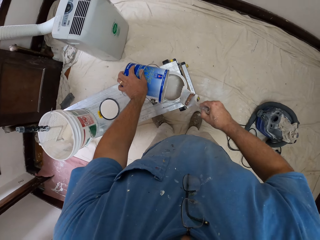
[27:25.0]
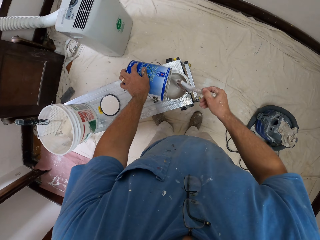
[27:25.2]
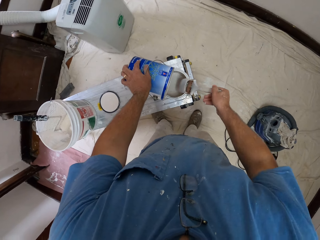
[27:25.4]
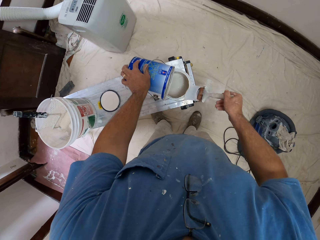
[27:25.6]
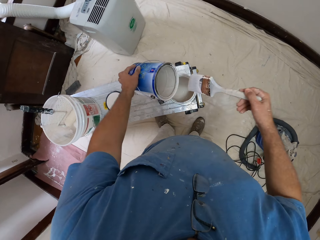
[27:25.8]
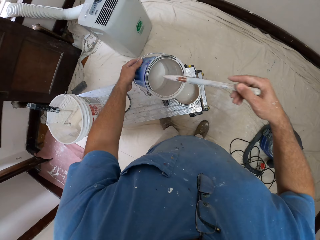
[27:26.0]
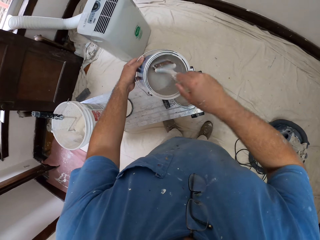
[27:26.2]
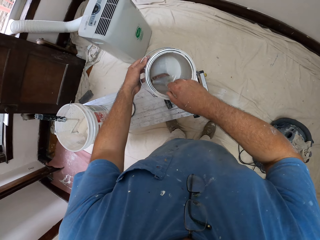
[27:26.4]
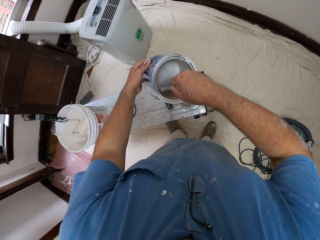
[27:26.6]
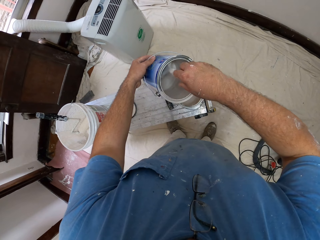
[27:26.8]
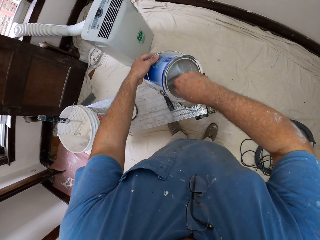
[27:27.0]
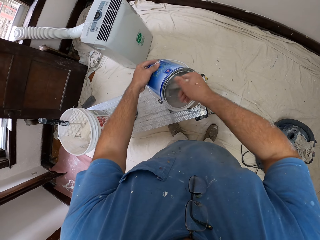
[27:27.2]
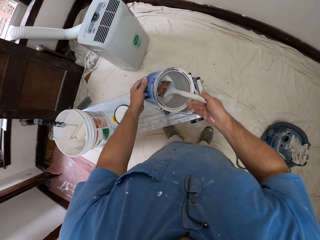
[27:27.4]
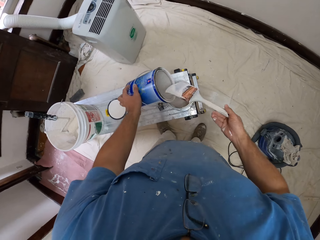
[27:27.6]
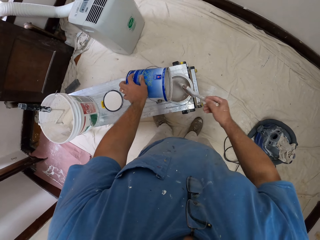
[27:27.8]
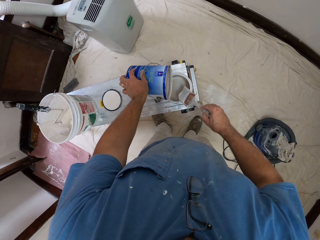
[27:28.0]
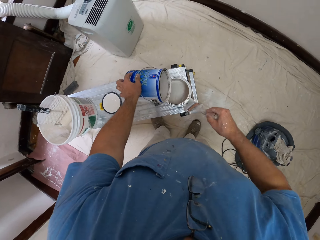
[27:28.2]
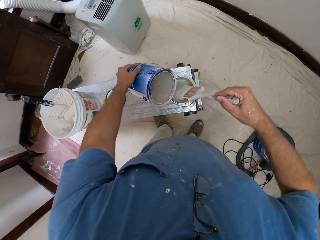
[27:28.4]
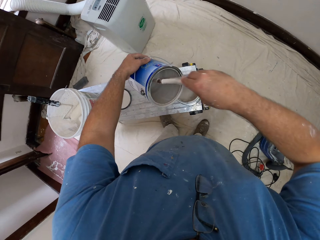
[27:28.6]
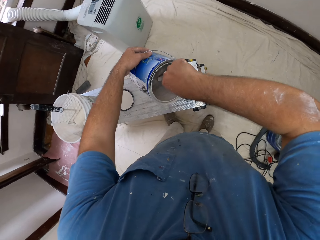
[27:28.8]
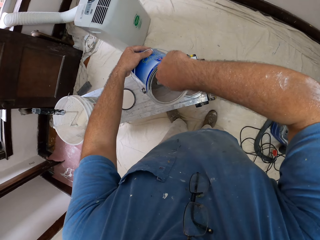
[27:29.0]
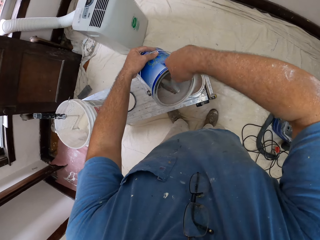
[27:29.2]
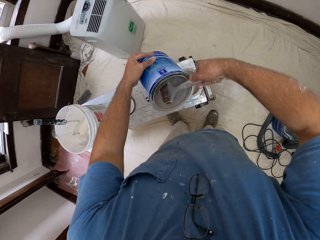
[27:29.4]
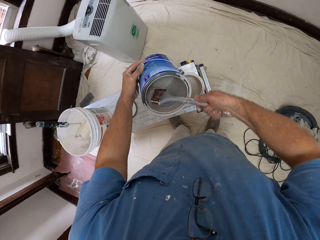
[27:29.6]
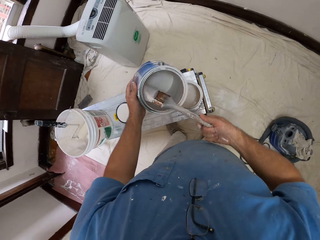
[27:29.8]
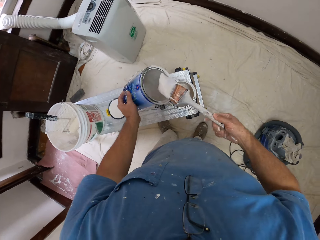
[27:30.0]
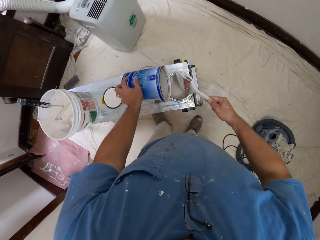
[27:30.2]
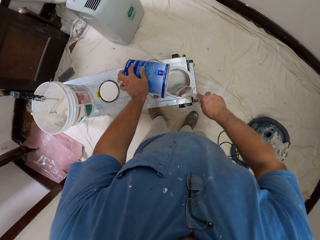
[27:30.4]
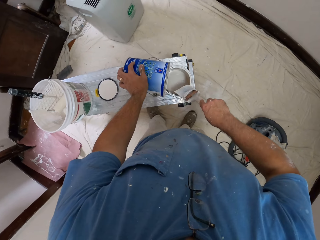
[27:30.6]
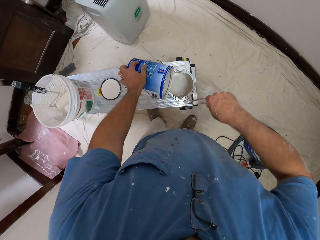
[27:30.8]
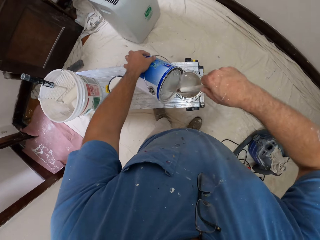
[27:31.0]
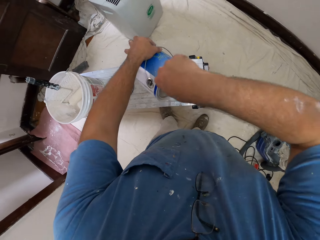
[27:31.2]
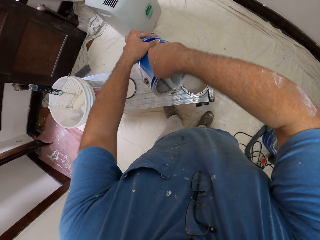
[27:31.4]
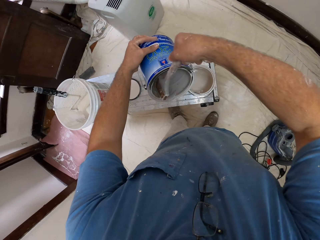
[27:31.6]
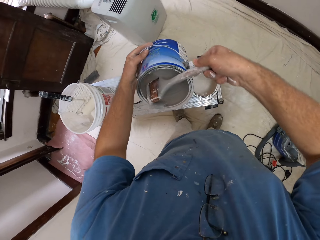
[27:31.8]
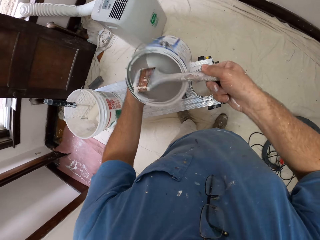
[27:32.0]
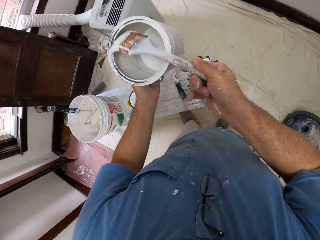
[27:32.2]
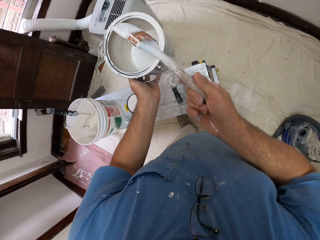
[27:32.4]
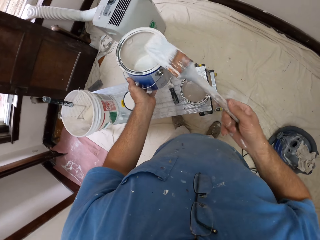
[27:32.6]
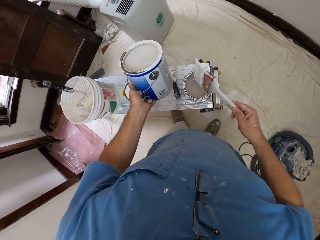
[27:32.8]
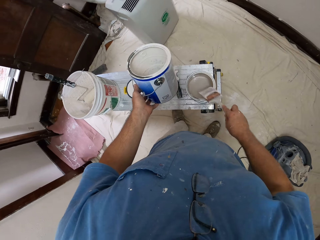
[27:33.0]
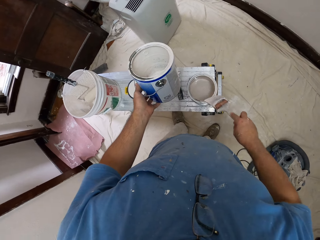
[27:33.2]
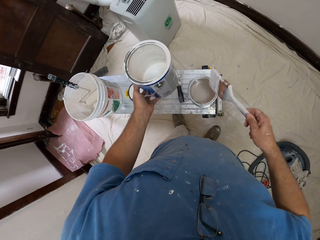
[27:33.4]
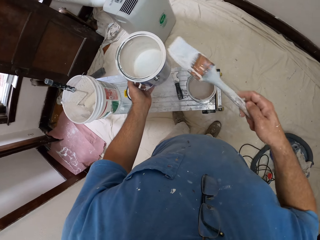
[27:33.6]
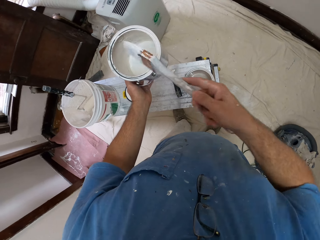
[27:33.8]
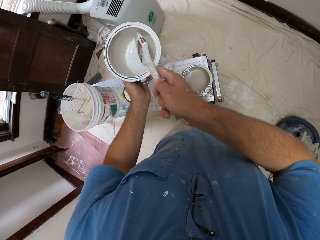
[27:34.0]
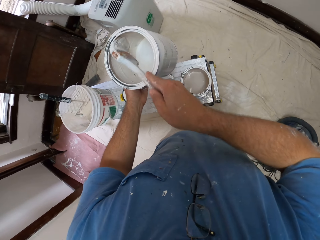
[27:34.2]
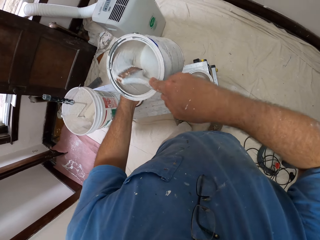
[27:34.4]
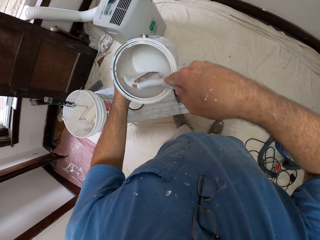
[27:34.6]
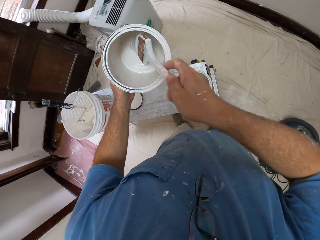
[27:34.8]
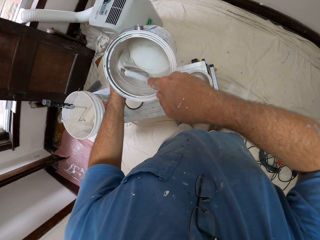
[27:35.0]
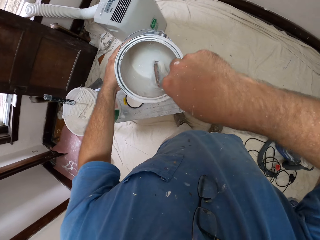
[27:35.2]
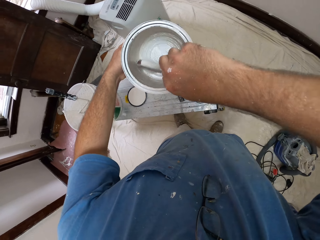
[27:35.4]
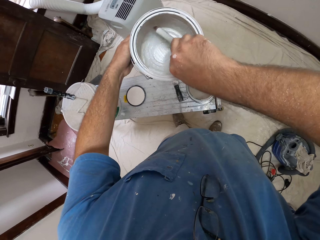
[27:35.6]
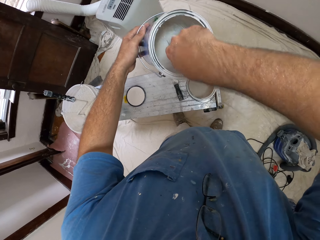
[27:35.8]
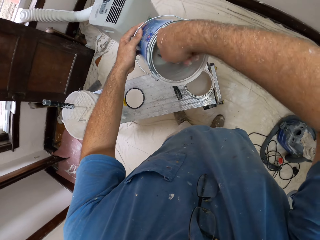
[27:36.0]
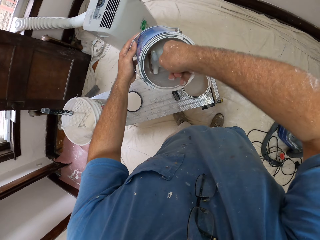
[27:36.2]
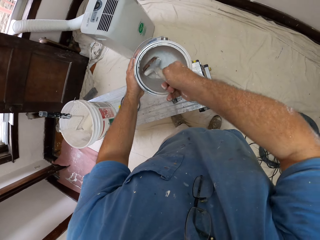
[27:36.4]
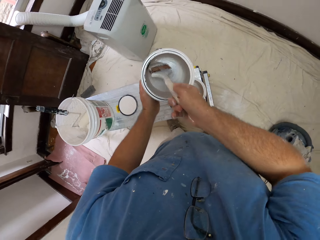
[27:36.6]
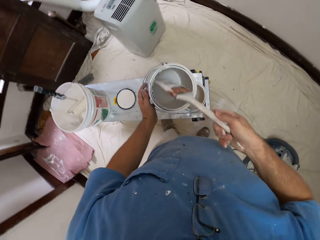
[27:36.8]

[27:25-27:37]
The camera wearer wipes the paint brush on the paint can. They draw paint from the paint can with the paint brush. They wipe the paint brush on the paint can. They draw paint from the paint can with the paint brush. They wipe the paint brush on the paint can. They draw paint from the paint can with the paint brush. They wipe the paint brush on the paint can. They draw paint from the paint can with the paint brush.

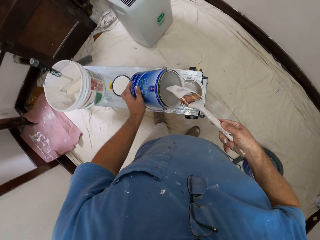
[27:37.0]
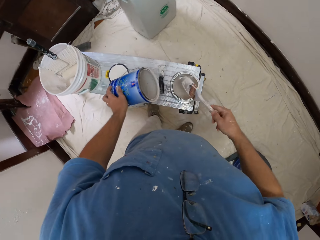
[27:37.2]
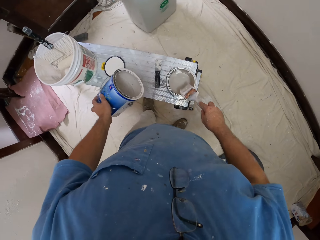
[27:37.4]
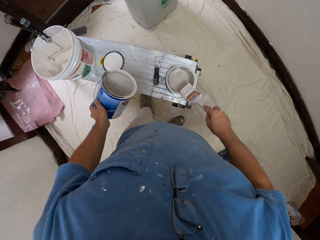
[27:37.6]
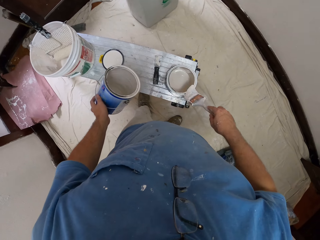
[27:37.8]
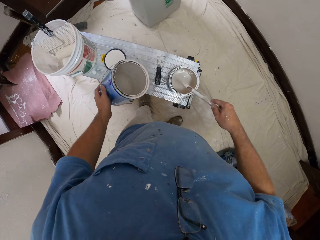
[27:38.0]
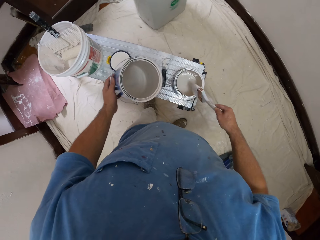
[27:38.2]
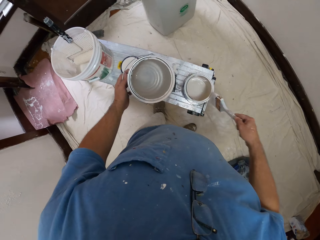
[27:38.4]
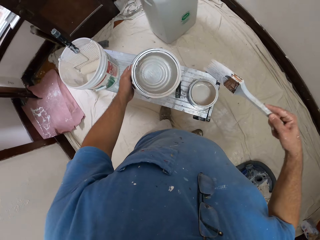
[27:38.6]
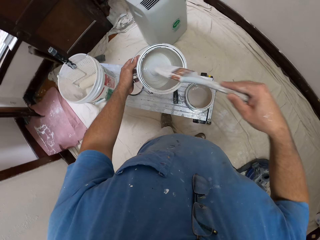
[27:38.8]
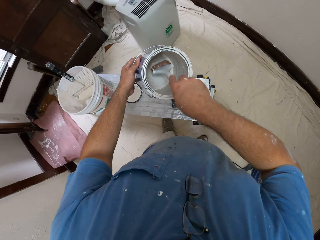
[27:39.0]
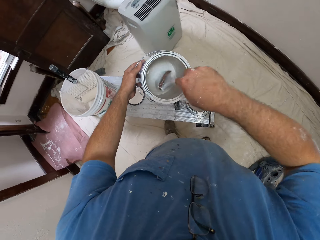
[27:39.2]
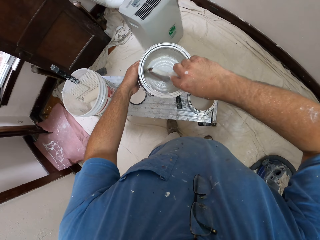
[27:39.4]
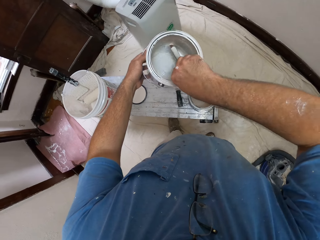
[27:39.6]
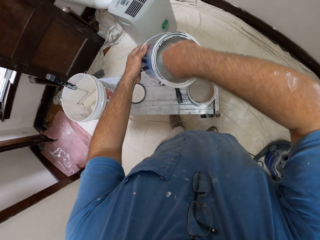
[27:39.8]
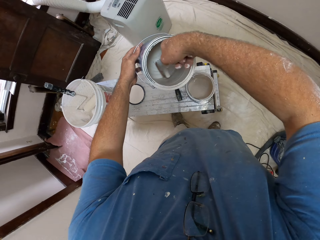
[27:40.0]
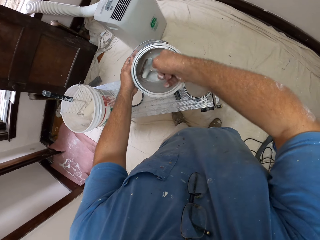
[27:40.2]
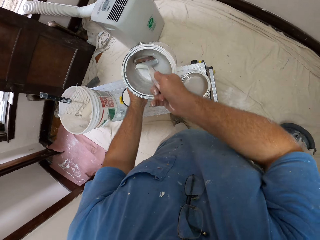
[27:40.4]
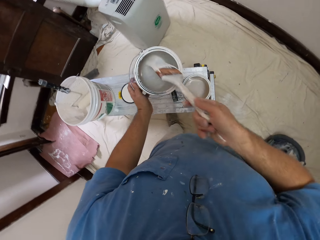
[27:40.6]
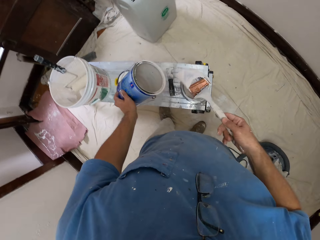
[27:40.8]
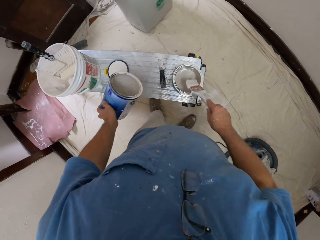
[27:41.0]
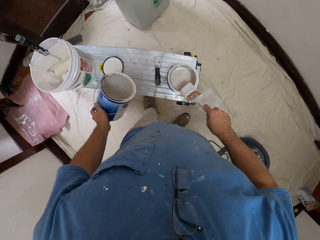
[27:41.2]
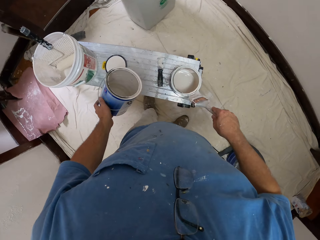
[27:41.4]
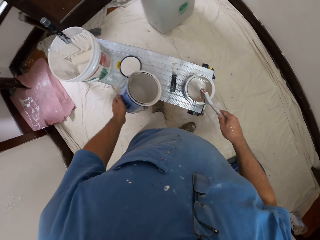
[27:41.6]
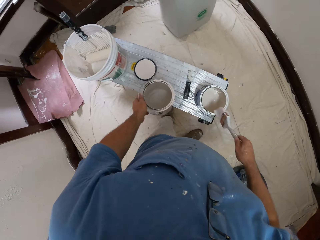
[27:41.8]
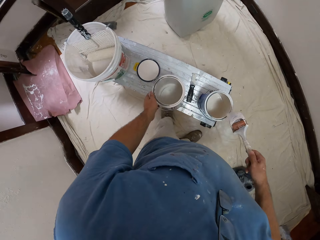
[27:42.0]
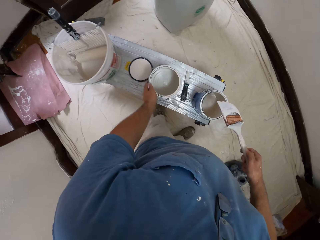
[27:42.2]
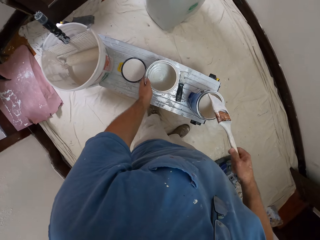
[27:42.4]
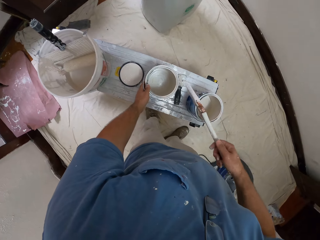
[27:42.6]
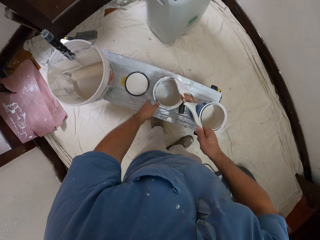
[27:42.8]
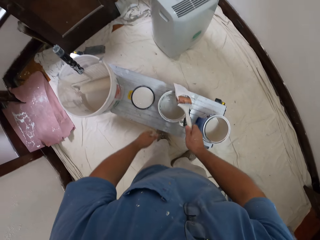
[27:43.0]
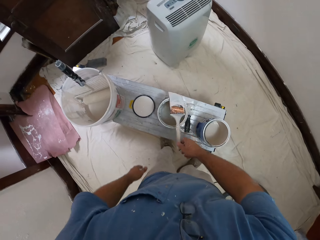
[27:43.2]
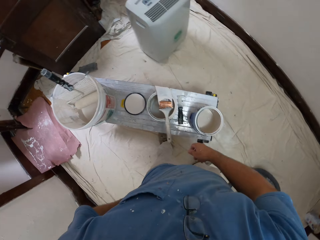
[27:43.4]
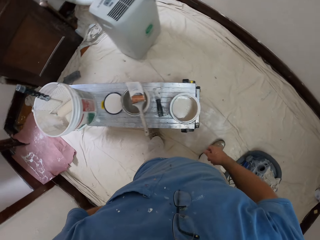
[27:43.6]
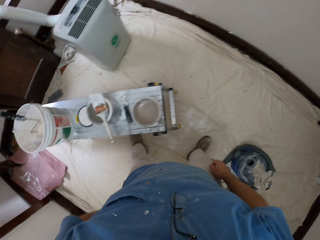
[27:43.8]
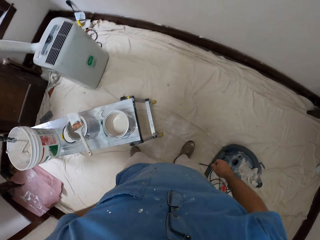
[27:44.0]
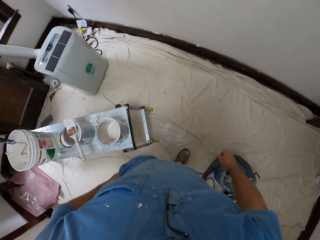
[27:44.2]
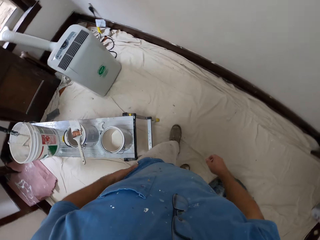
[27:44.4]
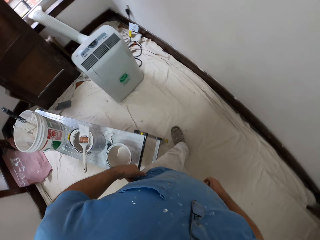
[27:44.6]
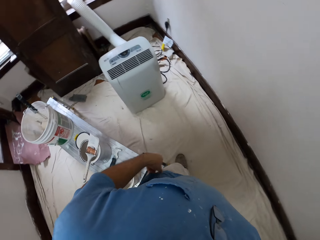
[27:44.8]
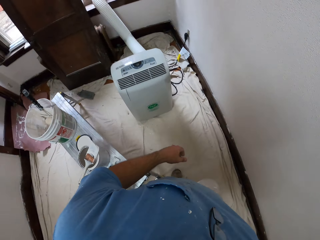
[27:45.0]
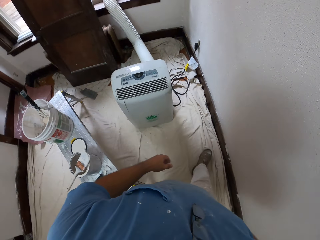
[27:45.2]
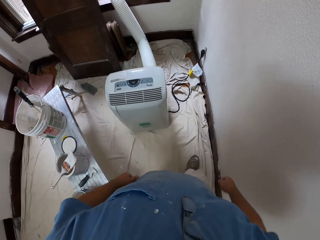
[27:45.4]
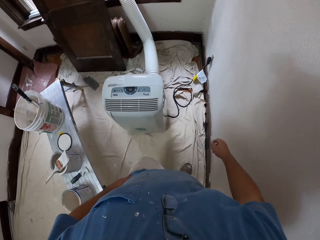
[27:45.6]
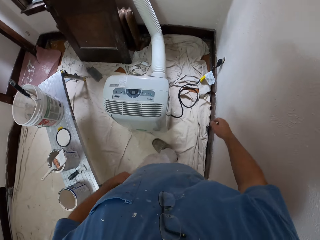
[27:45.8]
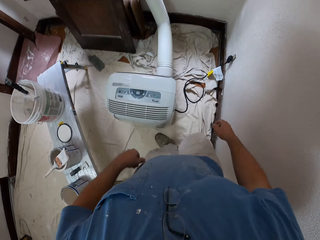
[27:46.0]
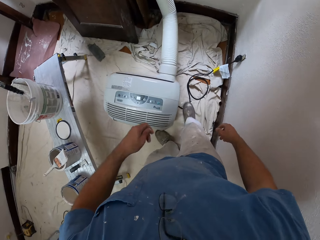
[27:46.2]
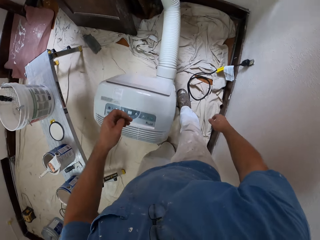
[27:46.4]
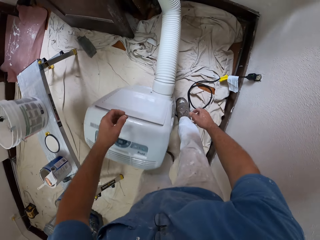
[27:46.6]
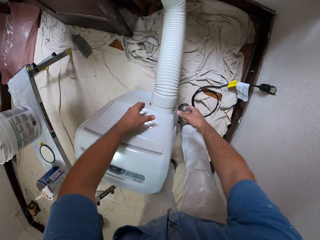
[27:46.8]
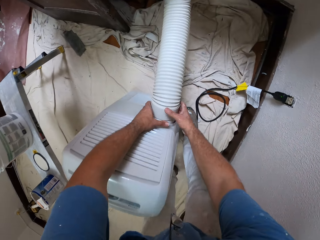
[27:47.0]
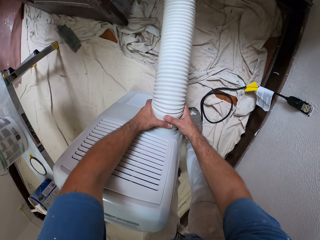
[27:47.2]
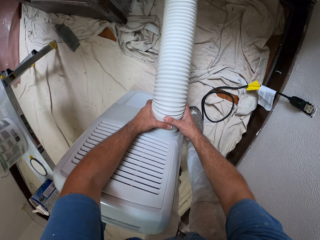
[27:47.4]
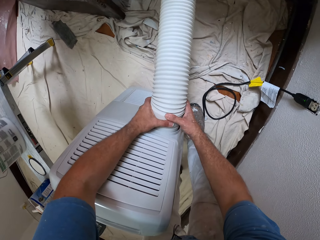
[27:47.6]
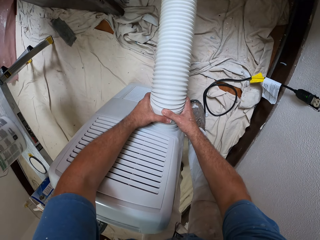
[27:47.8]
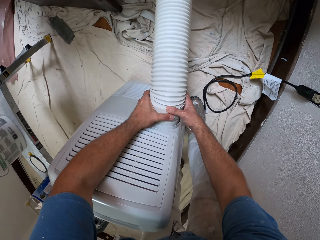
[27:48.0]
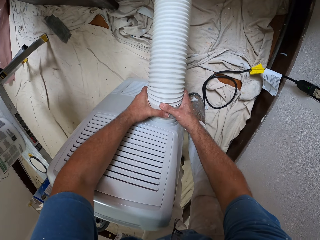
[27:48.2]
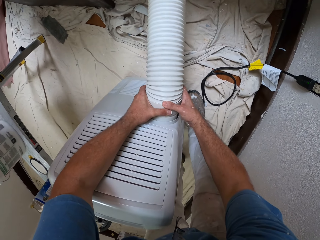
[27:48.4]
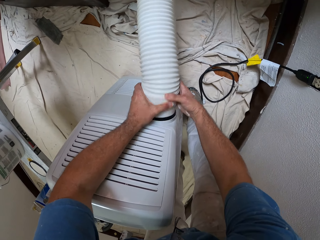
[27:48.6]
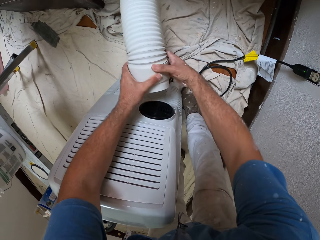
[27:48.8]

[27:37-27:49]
The camera wearer wipes the paint brush on the paint can. She draws paint from the paint can with the paint brush. She wipes the brush on the edge of the paint can on the bench. She stops packing the paint into the paint can on the bench. She places the paint can in her left hand on the bench. She drops the brush on the empty paint can. She walks to an air conditioner. She detaches the duct hose behind the air conditioner.
